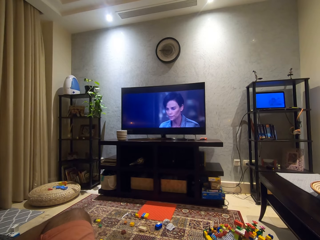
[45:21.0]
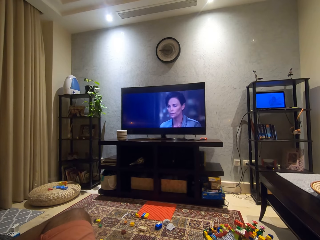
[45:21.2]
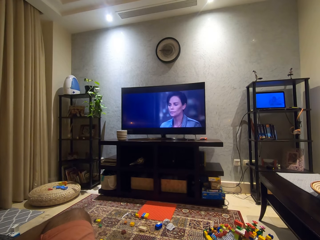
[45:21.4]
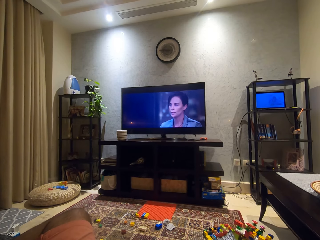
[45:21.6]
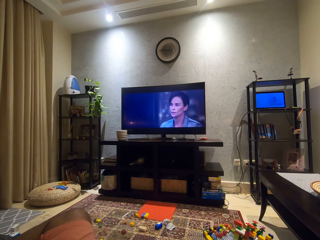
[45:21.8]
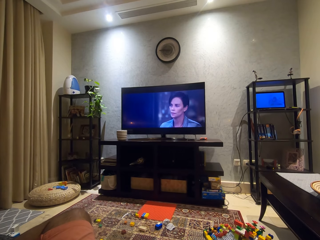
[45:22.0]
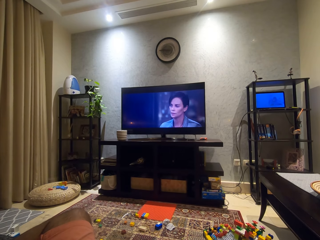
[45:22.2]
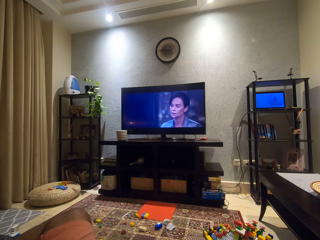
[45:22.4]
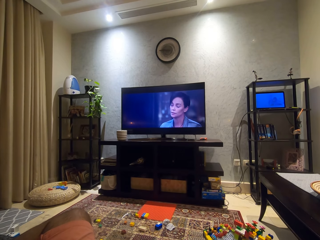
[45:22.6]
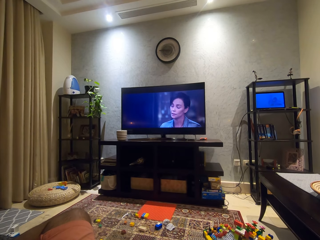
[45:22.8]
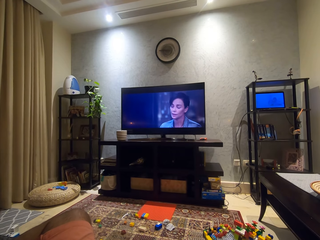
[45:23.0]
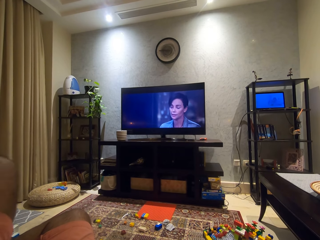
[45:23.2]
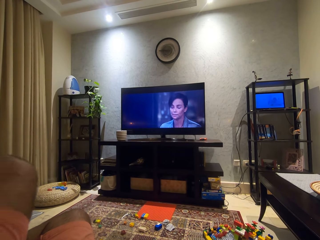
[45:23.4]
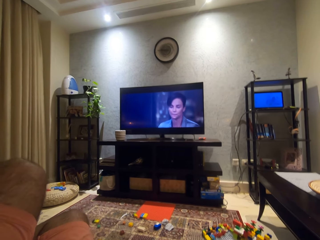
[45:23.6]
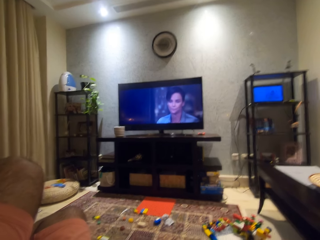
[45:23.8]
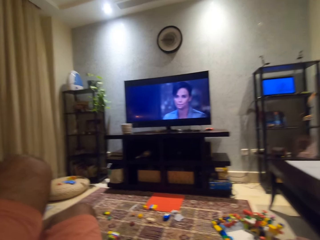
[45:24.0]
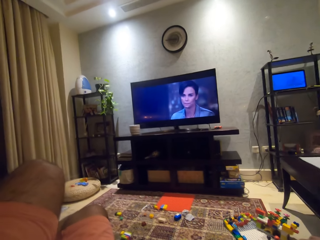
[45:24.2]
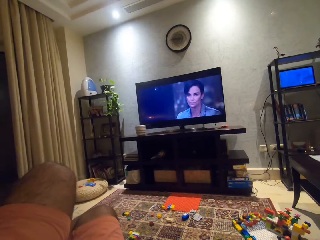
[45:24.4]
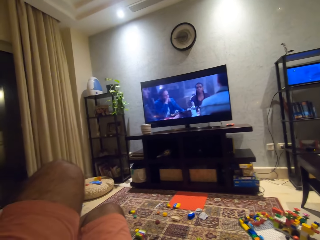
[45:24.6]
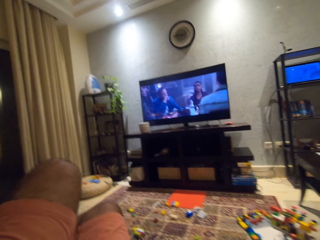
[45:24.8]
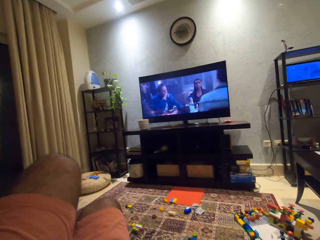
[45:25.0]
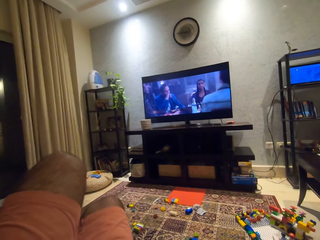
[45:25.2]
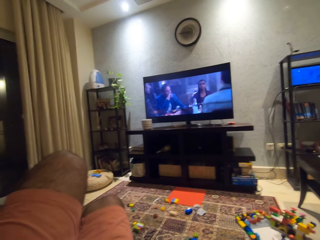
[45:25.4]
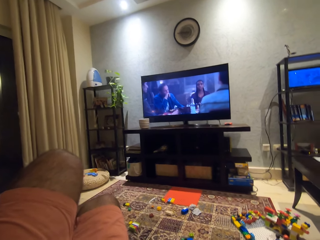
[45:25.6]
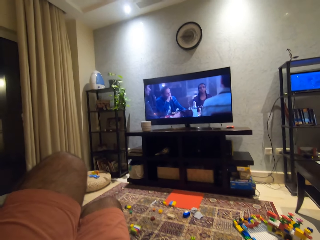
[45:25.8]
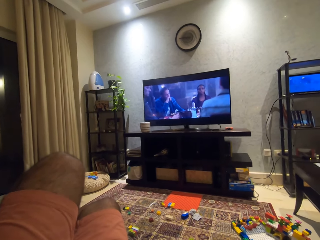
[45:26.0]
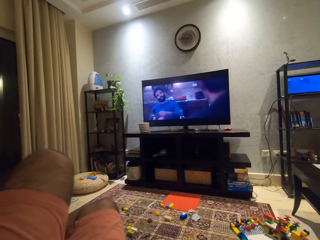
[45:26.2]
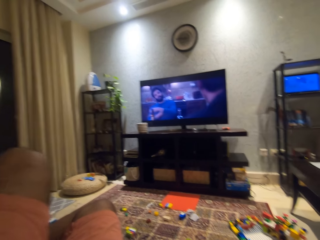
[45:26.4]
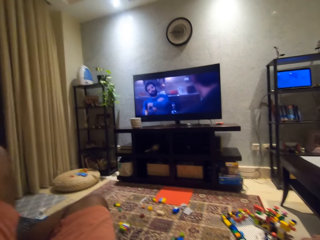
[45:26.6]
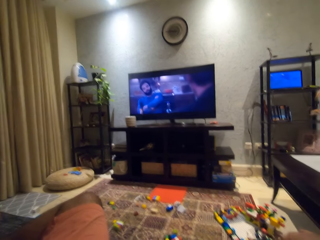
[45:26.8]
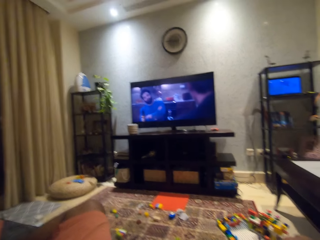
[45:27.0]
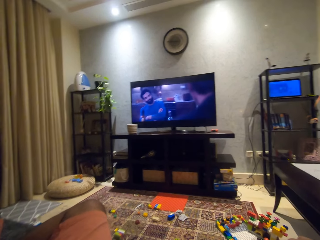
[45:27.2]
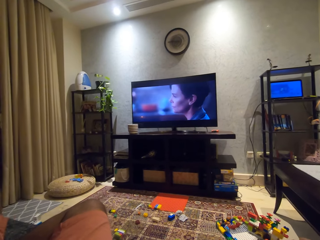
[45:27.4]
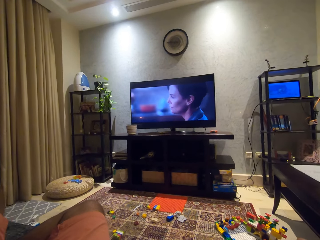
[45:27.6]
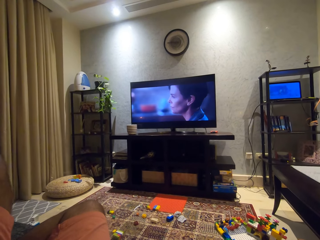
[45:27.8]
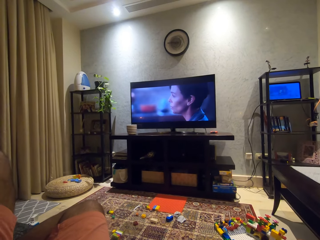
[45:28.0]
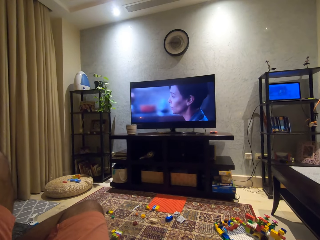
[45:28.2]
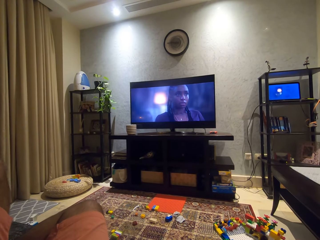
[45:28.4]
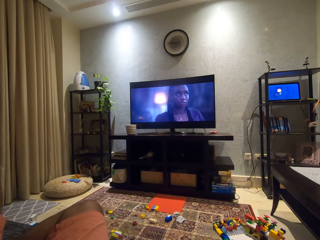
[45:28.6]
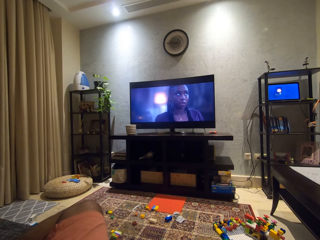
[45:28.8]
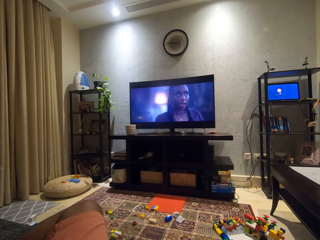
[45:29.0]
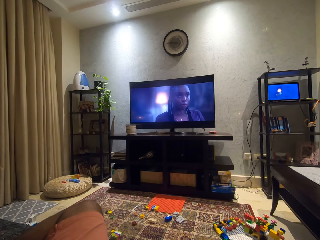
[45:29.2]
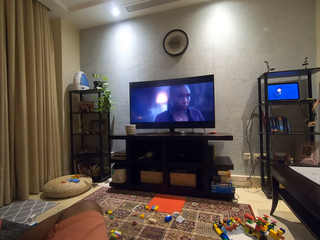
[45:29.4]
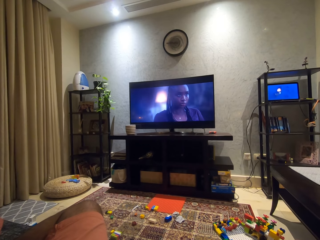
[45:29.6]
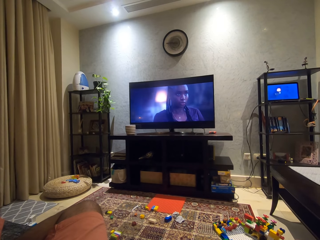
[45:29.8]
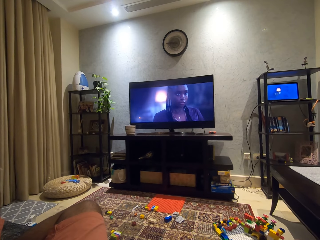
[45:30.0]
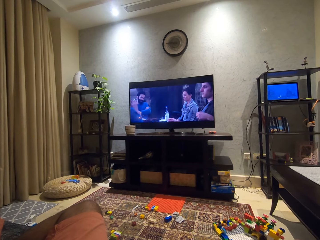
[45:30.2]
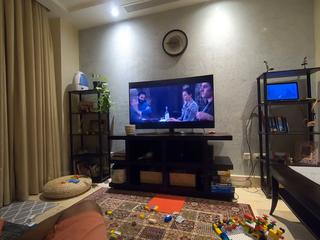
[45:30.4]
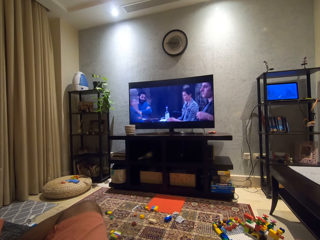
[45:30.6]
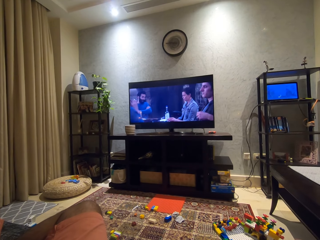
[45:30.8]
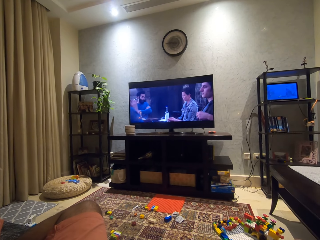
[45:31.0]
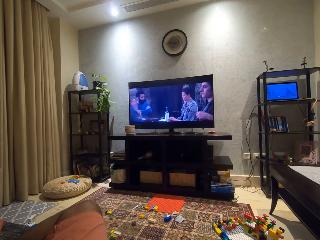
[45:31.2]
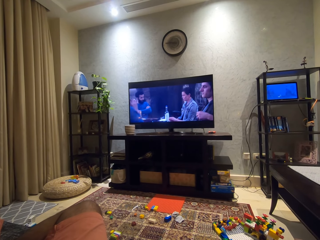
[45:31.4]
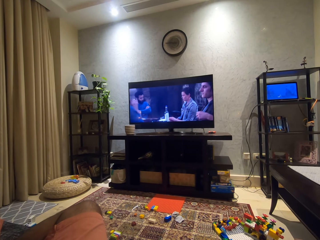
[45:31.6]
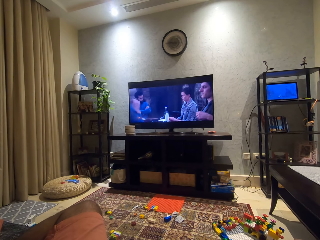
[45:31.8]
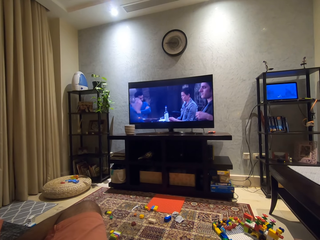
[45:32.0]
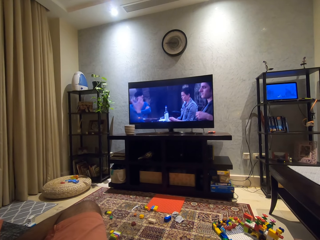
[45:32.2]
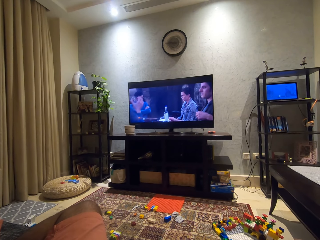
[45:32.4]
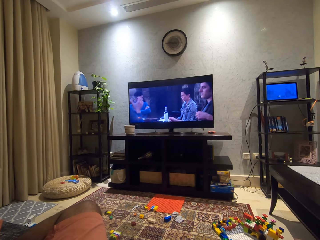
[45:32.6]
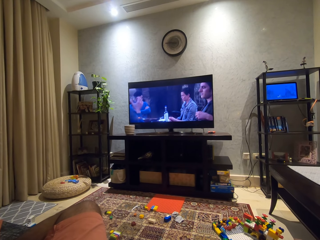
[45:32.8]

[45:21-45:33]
The camera wearer moves his left leg towards the right leg. He moves the left leg away from the right leg. He watches a movie on the television screen.

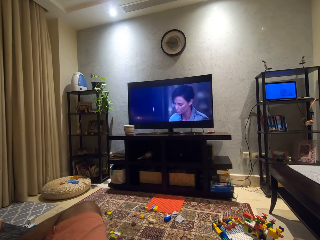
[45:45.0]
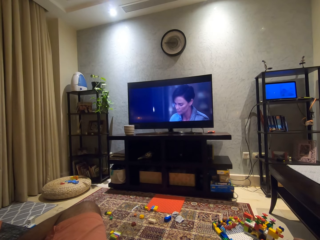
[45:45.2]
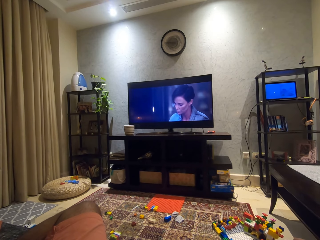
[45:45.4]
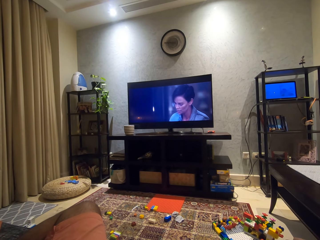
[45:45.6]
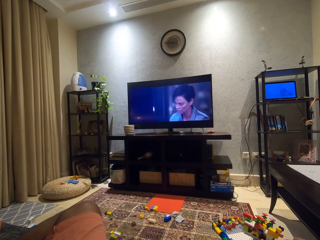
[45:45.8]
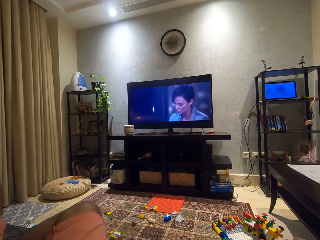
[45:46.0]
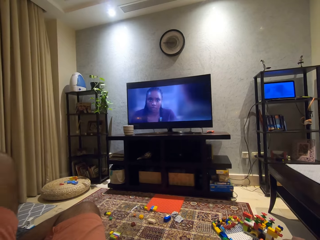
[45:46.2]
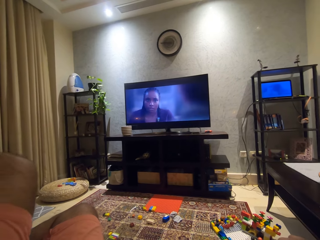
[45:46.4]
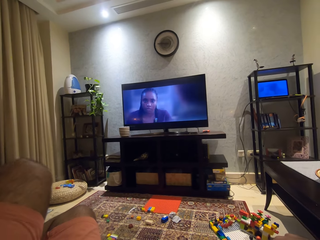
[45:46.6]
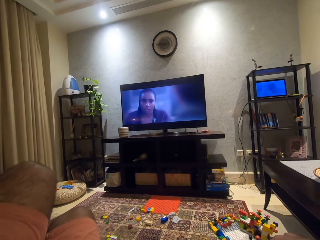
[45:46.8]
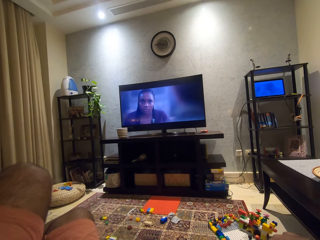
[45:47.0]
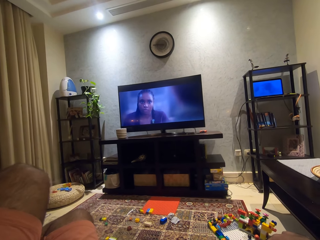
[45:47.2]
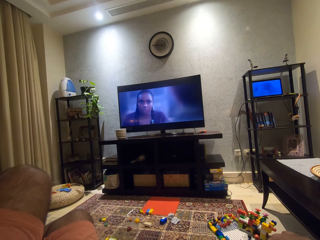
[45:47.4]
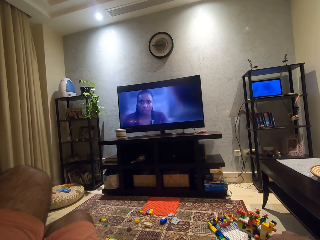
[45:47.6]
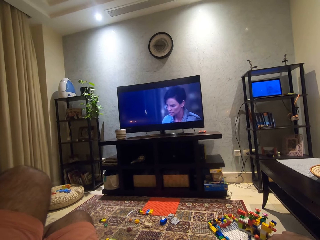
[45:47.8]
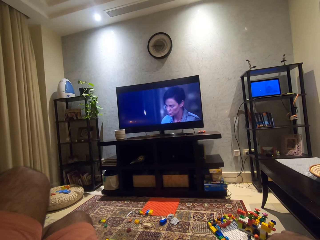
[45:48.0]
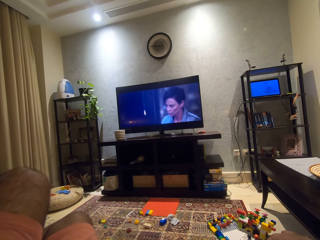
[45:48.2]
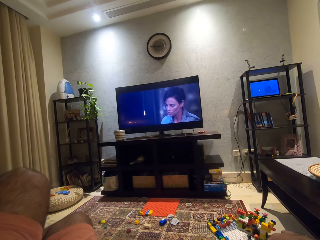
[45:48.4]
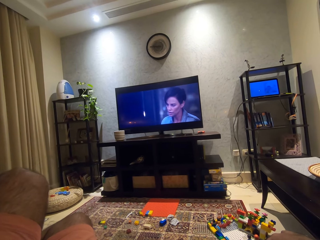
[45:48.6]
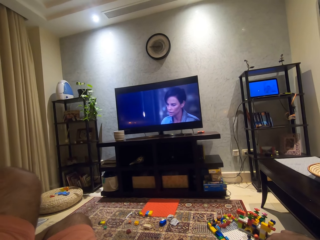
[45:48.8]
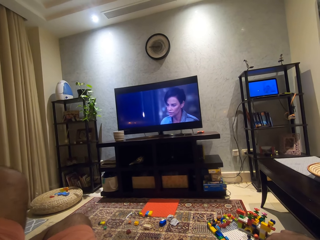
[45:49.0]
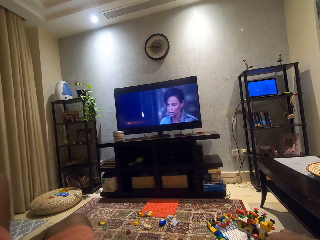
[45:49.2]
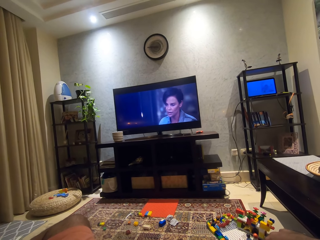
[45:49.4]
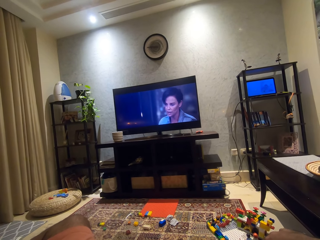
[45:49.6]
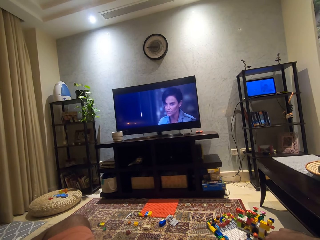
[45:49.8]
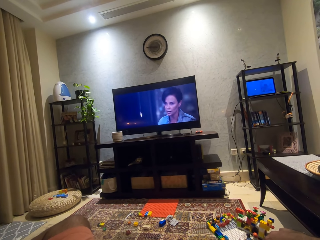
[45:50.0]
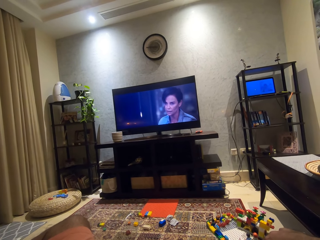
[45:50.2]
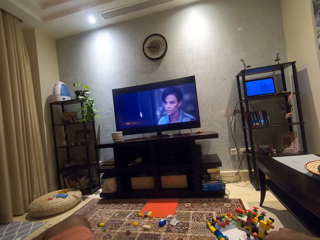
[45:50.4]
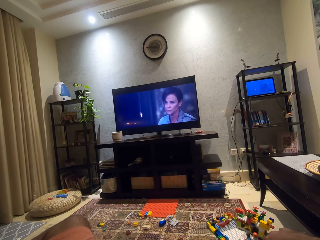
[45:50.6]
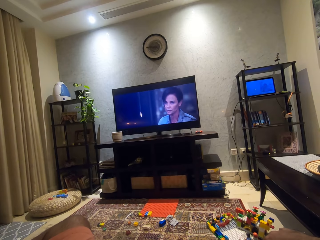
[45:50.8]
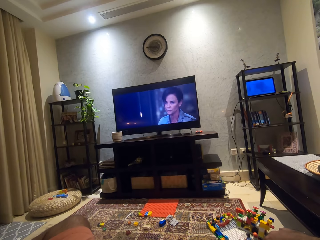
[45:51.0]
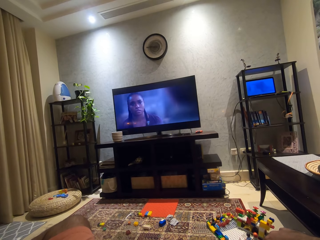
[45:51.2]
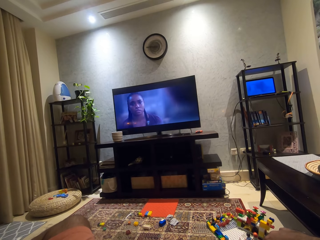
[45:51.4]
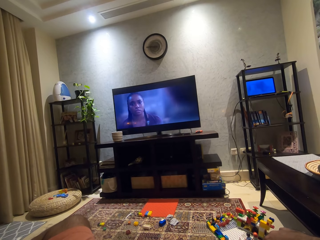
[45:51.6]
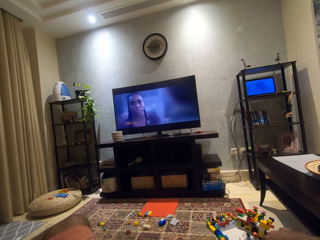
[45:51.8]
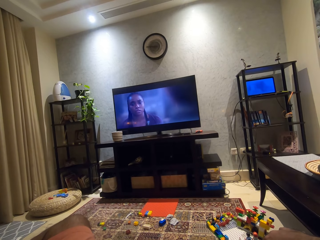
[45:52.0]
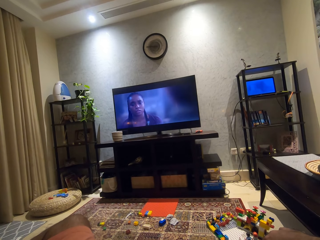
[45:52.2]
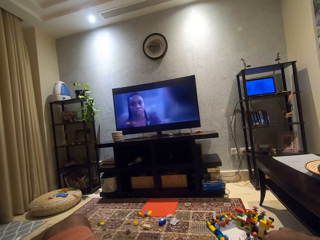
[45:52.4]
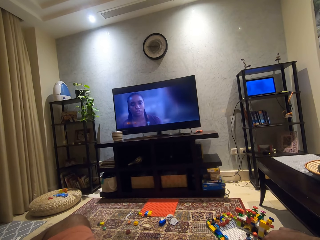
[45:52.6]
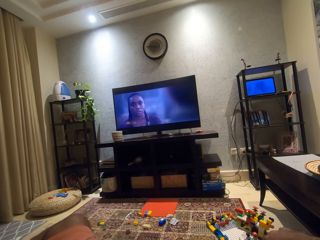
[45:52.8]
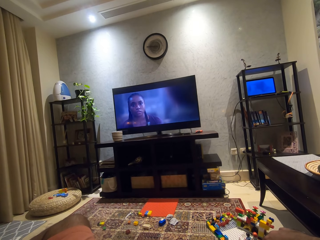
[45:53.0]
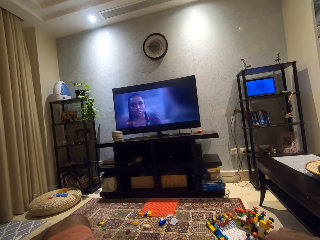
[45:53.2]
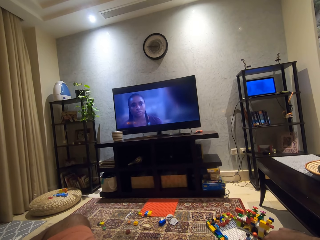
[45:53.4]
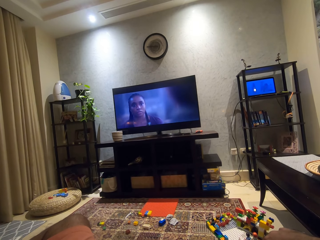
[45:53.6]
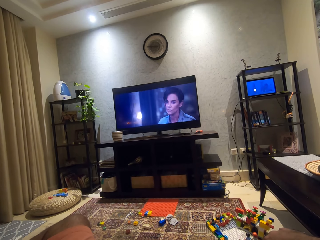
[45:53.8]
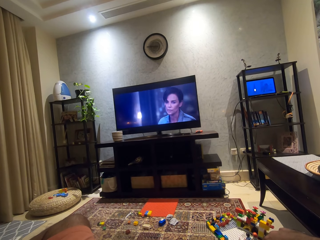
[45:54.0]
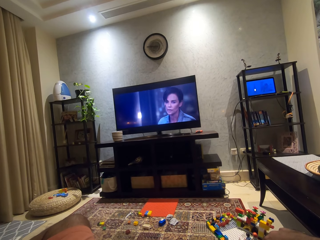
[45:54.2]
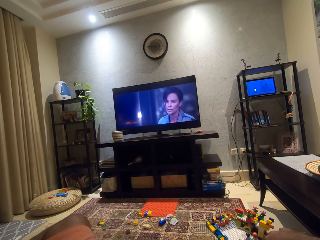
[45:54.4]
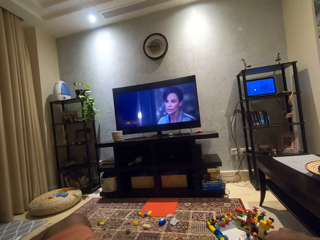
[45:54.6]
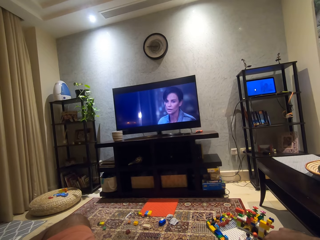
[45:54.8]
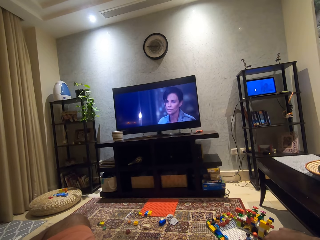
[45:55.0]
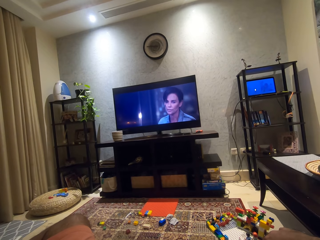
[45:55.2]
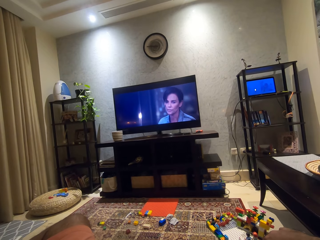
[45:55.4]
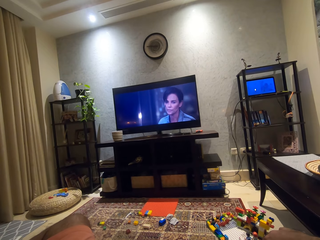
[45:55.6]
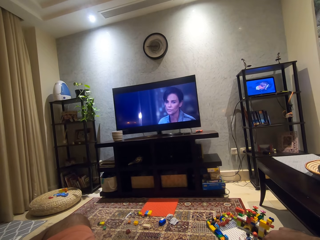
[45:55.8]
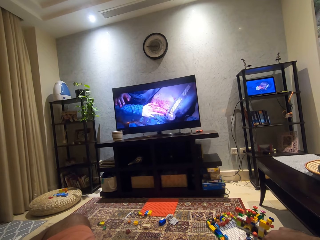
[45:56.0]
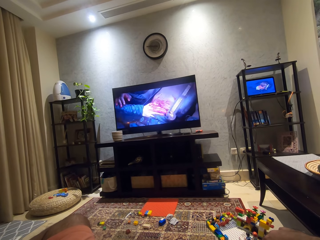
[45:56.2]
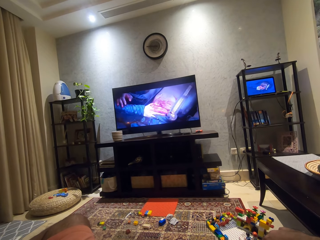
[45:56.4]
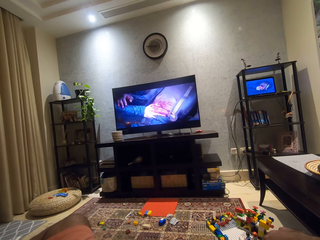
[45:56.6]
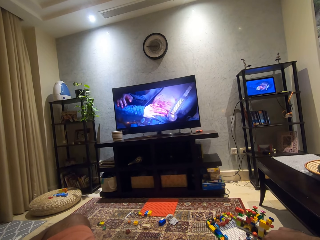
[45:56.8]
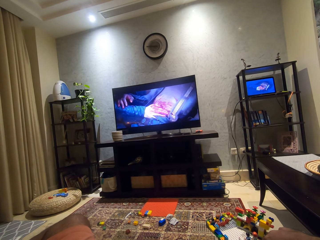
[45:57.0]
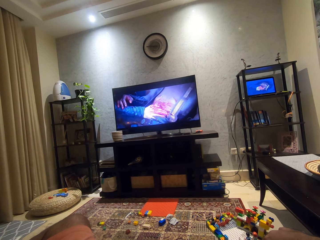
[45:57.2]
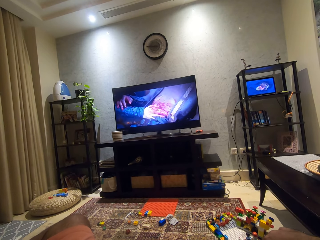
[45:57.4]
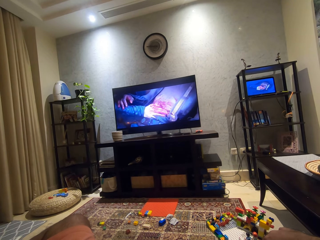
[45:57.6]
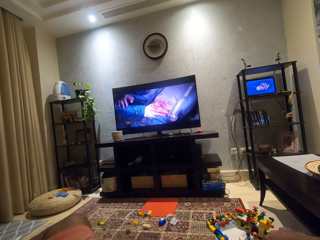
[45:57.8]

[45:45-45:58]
The camera wearer moves his left leg towards the right leg. He moves the left leg away from the right leg.
